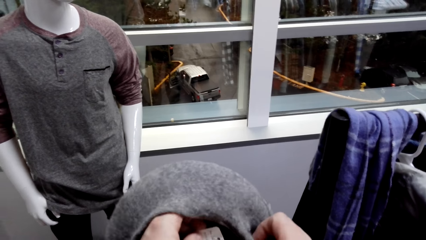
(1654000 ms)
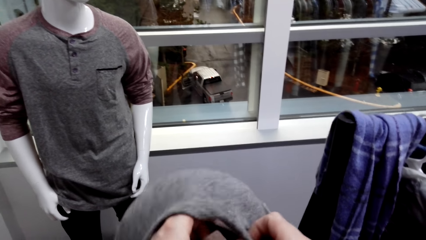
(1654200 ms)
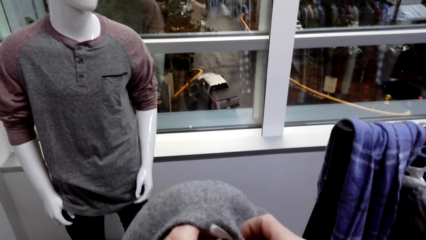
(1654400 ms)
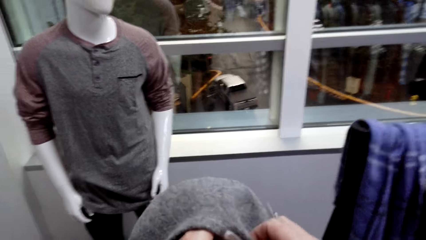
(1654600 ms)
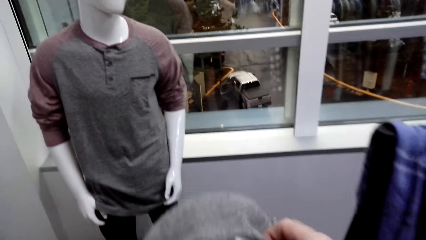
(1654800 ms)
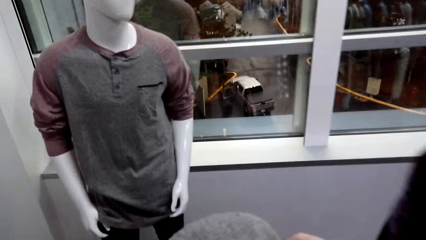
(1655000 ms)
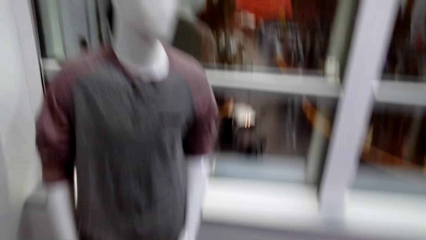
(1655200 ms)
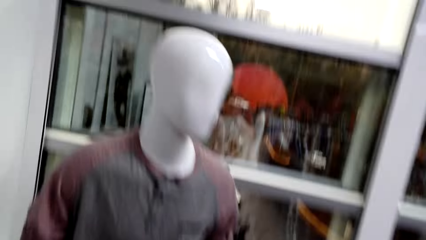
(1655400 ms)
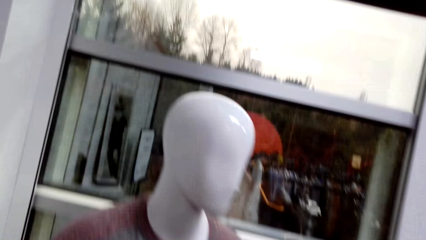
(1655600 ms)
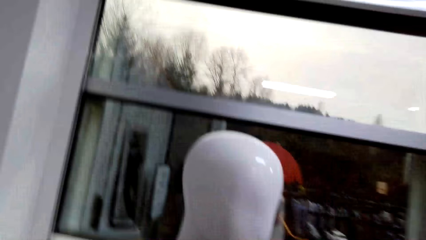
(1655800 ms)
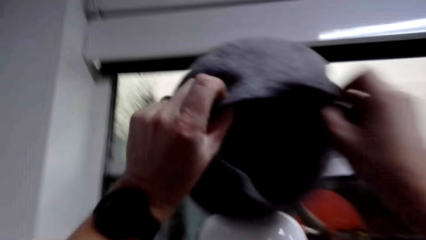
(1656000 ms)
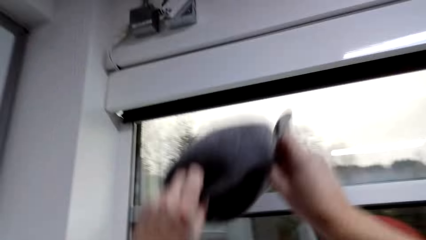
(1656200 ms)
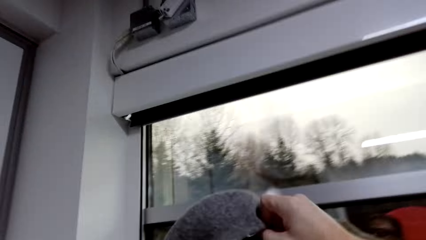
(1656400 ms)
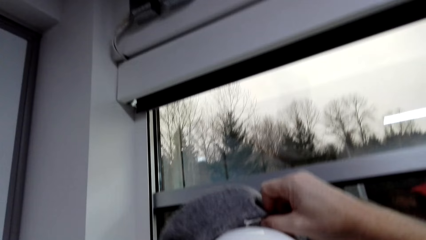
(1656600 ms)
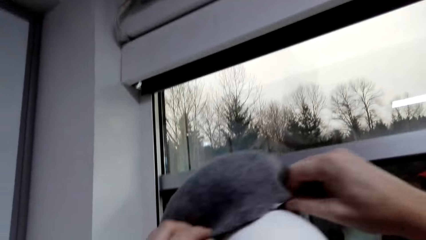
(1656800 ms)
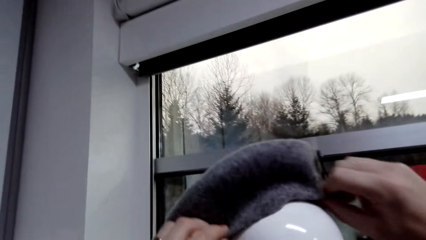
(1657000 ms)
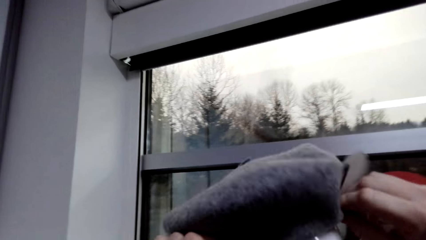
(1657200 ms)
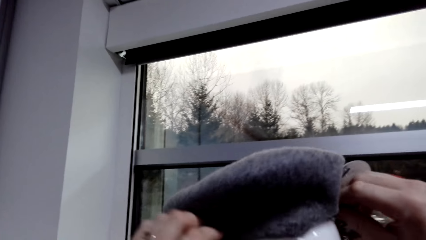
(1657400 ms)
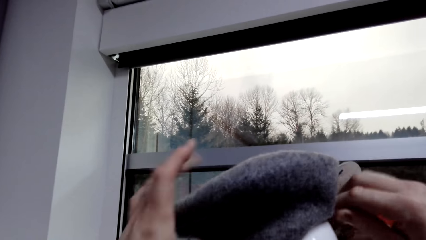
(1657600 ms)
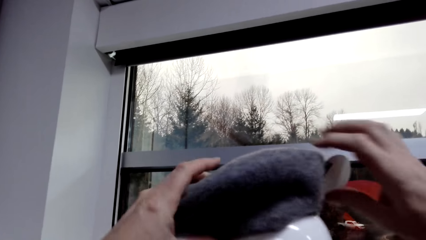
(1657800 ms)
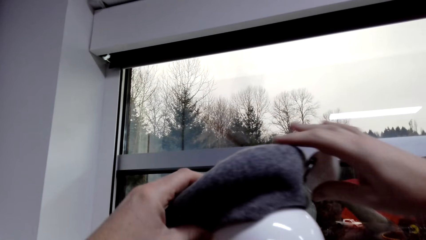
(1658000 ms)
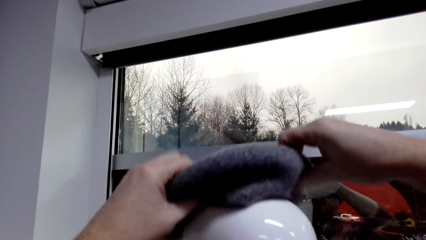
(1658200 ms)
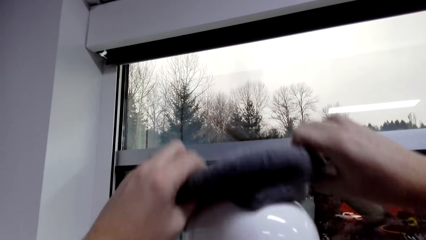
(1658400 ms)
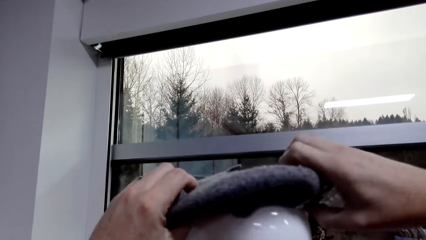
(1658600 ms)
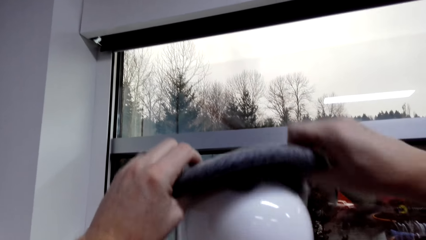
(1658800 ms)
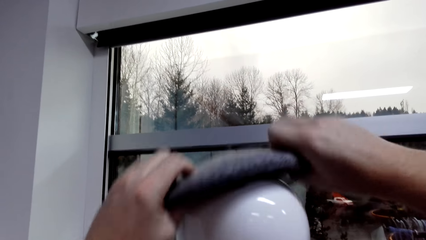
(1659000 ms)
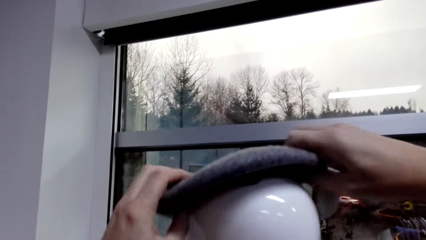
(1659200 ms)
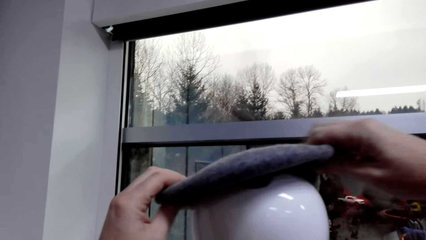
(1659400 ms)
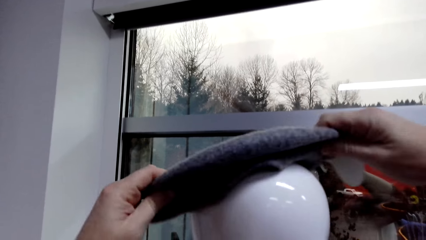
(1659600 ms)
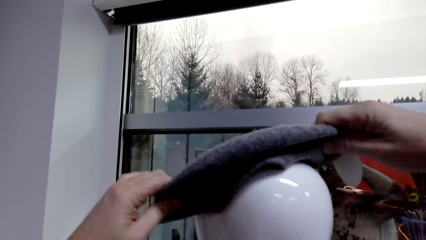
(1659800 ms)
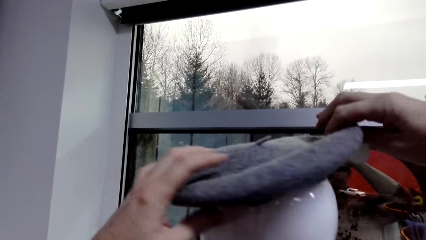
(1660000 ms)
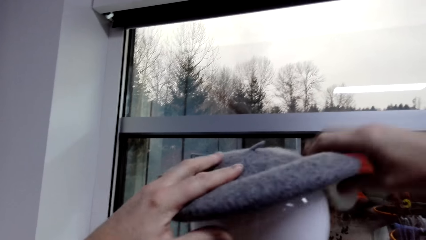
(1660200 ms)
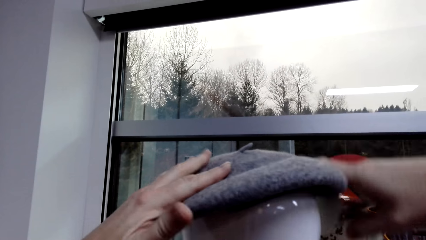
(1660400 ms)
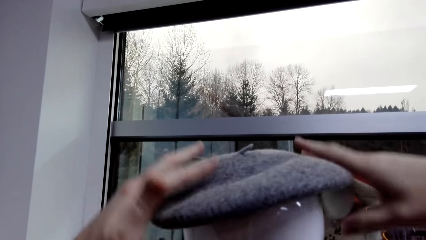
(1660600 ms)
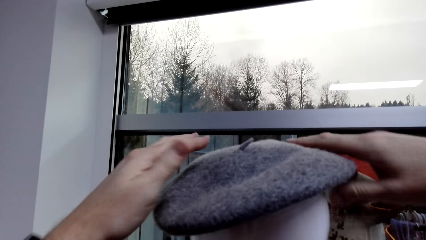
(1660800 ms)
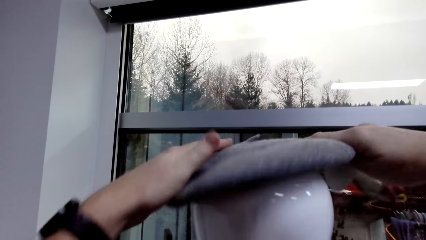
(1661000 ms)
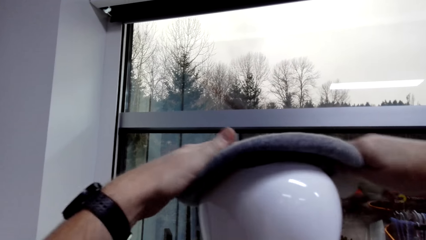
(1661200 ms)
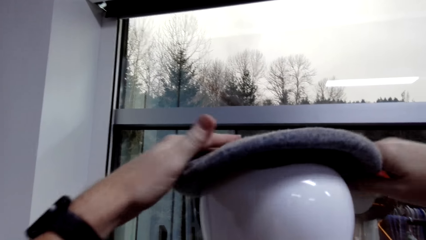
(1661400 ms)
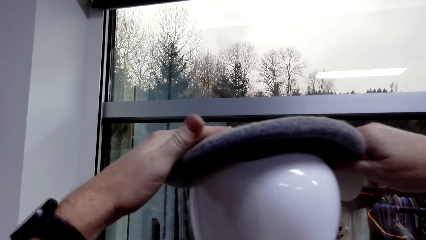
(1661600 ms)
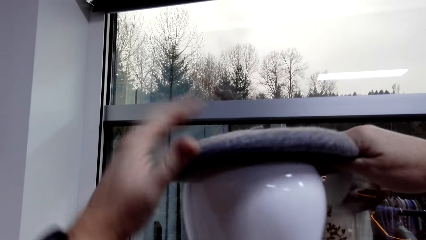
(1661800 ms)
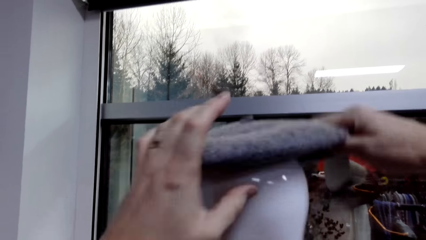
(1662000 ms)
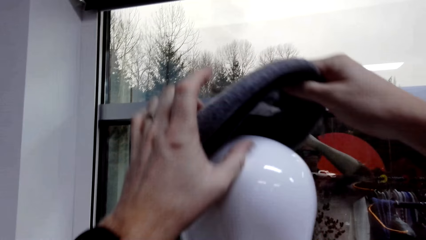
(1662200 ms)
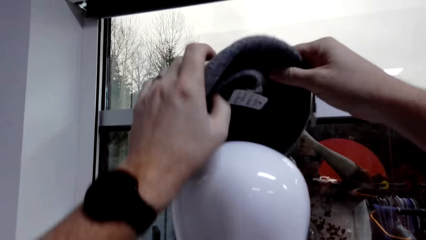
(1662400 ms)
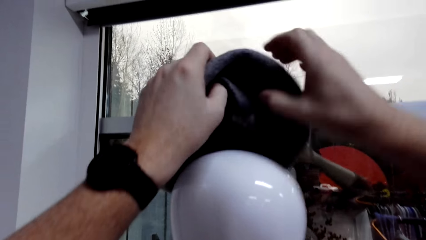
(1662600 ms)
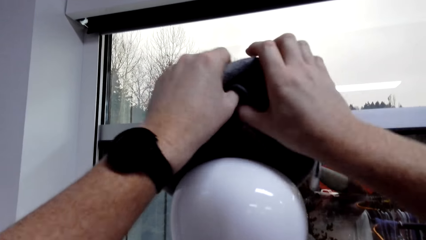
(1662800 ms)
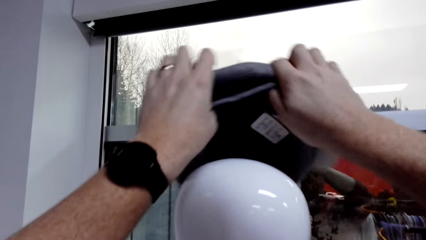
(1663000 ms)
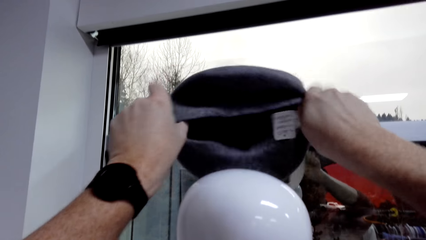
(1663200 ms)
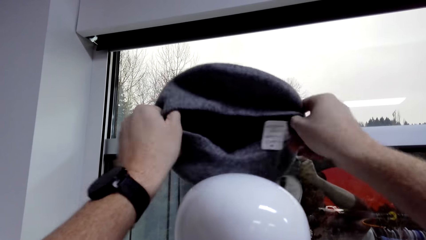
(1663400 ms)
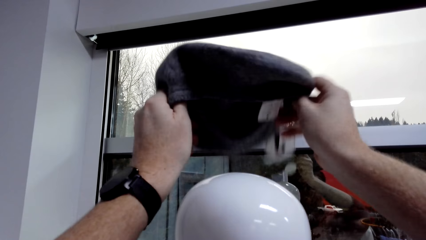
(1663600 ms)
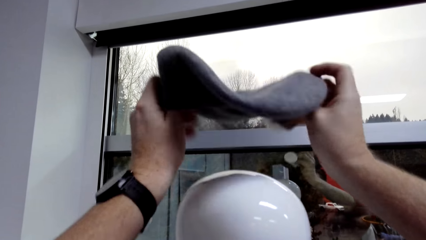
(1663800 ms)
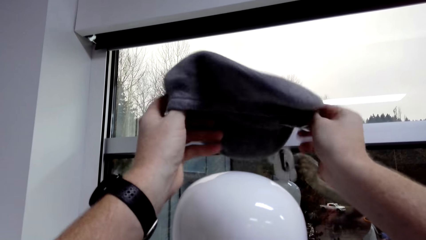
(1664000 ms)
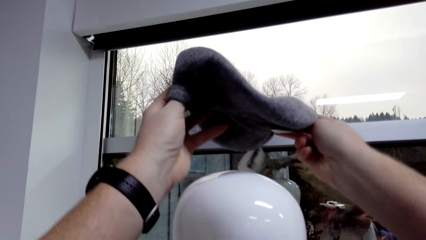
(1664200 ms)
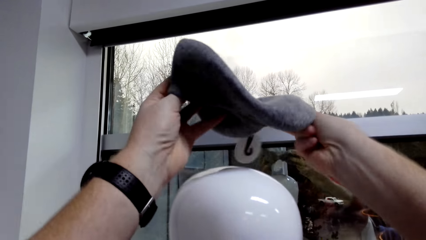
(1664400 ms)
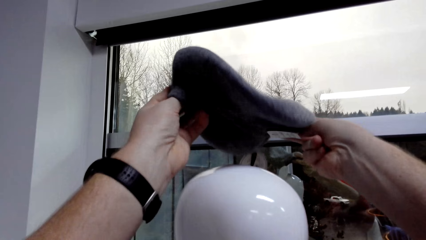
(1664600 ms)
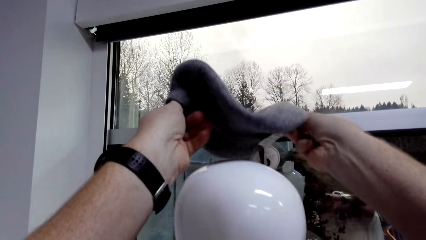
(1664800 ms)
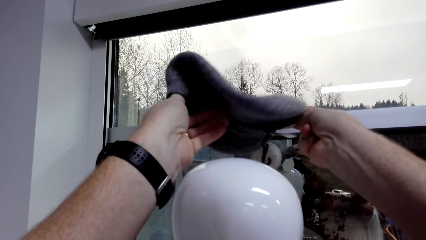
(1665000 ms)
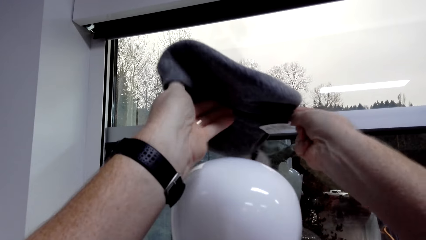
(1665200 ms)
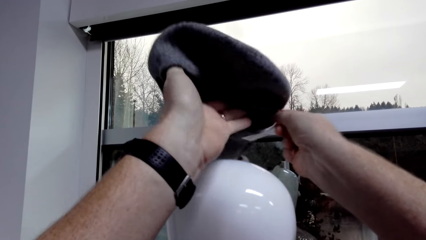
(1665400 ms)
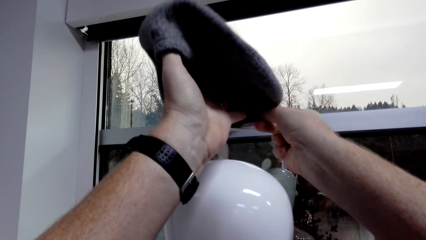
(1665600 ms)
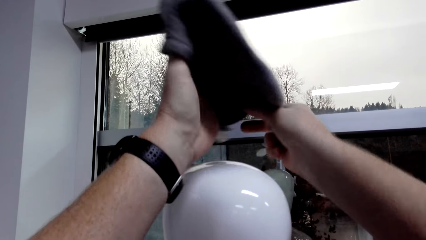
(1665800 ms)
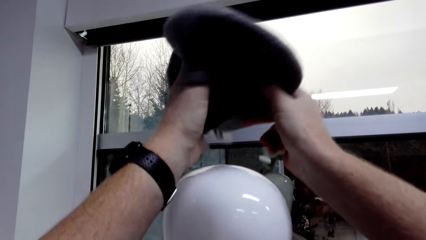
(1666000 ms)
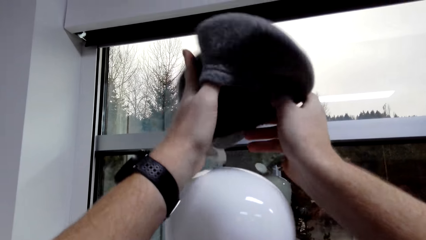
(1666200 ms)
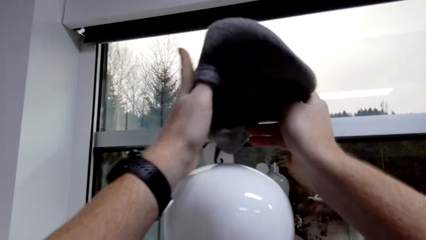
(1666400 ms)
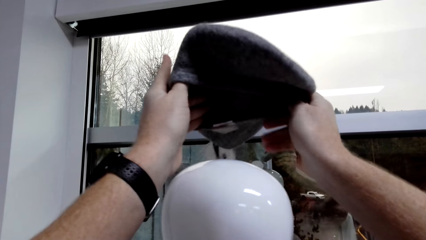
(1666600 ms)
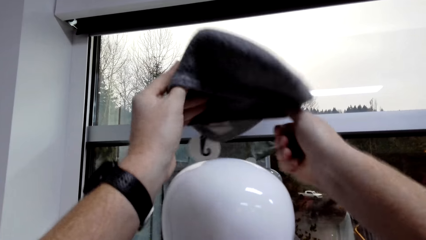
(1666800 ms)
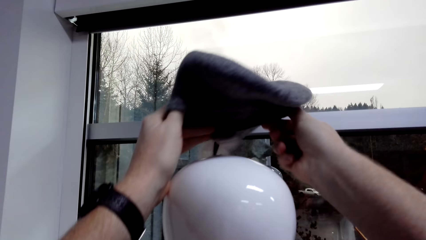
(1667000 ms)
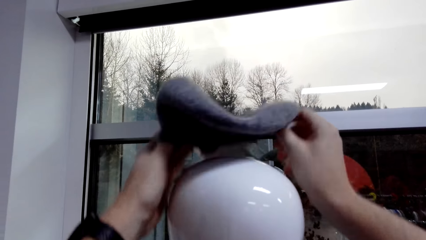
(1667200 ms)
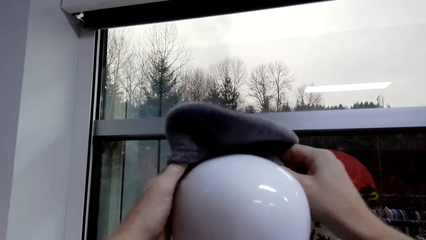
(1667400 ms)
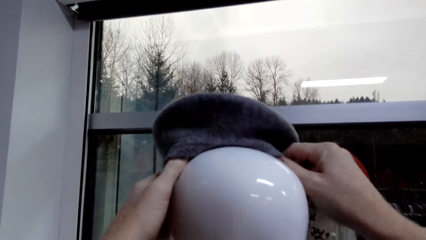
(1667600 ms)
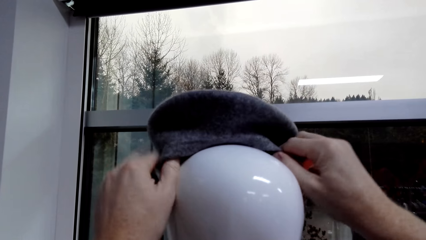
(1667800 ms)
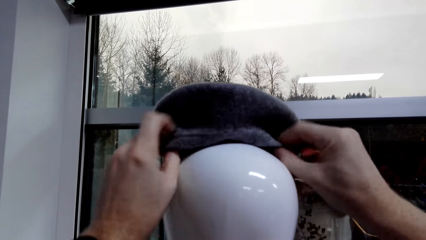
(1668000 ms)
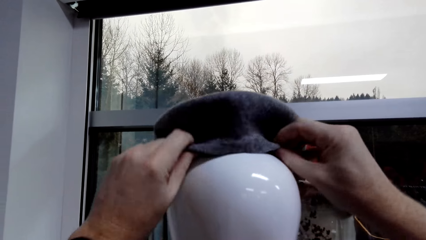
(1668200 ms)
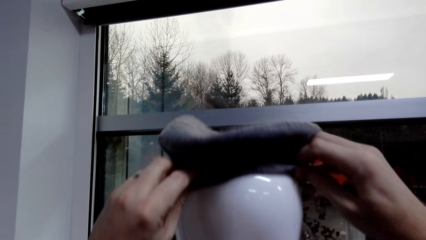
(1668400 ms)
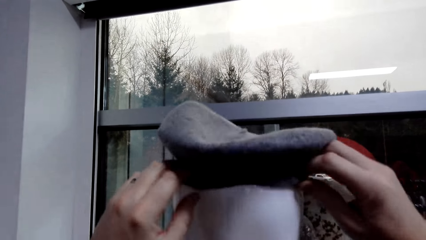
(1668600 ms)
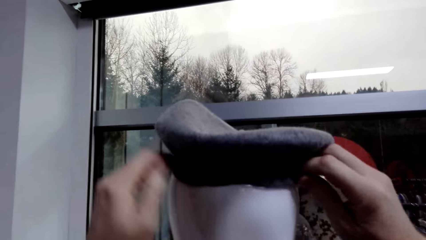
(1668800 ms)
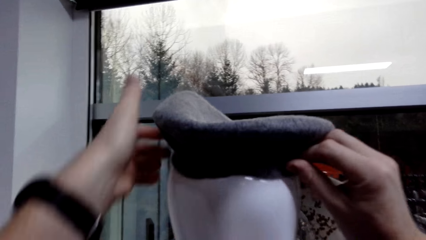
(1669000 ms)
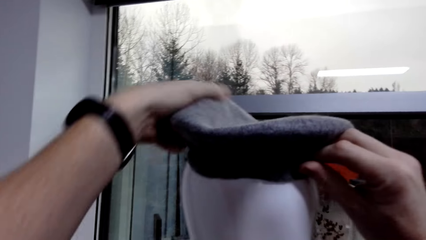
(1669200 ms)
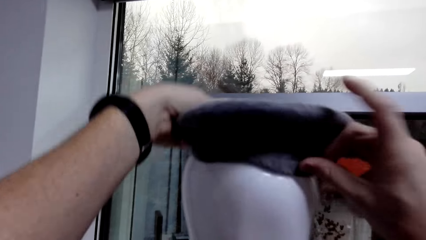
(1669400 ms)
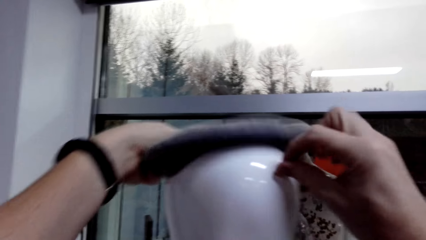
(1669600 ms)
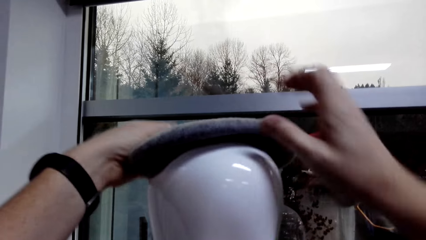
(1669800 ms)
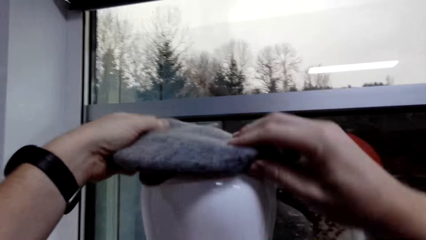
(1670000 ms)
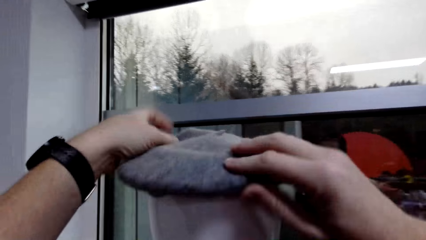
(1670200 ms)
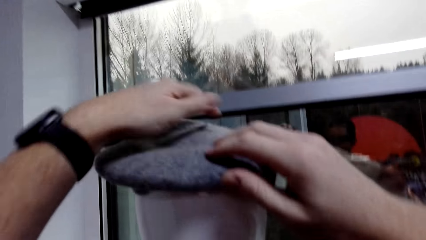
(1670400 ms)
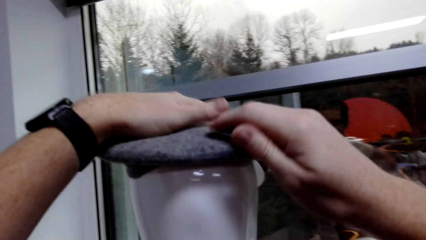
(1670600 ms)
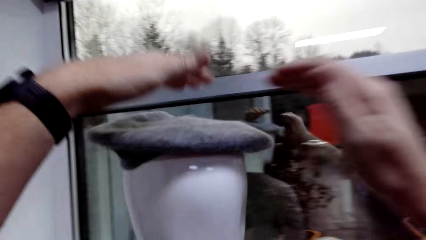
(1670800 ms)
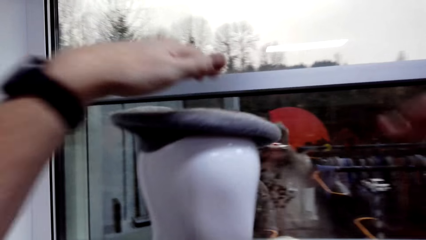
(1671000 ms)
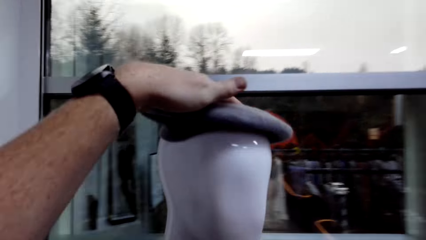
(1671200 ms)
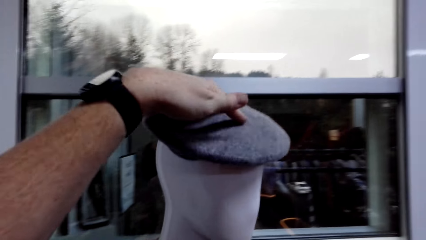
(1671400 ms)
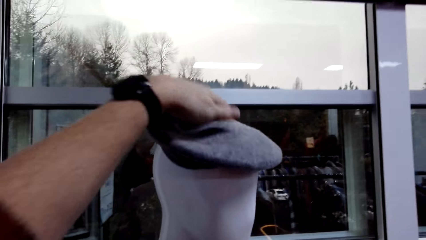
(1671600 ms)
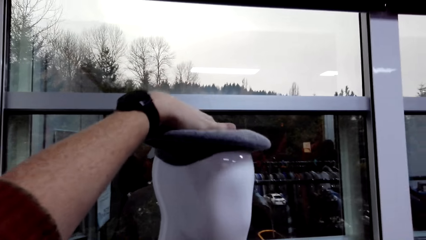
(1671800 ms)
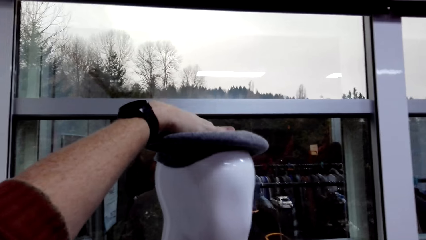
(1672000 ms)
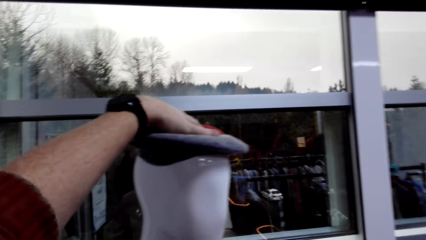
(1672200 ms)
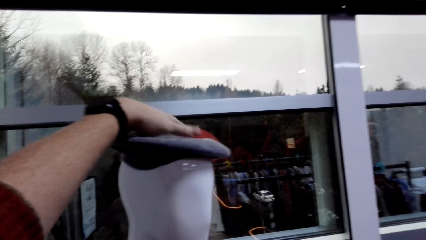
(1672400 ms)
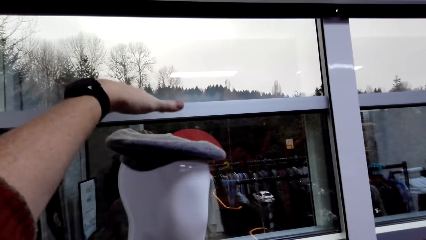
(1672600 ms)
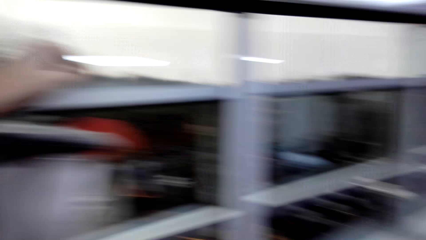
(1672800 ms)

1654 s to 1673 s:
The camera wearer puts the hat or cap on the dummy head. They adjust the cap.
